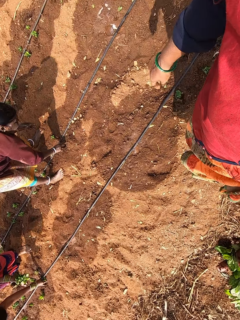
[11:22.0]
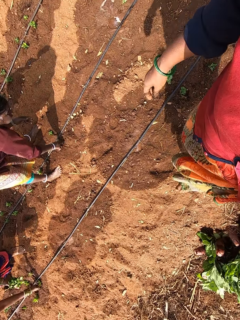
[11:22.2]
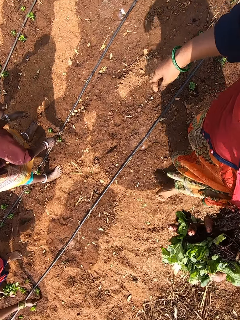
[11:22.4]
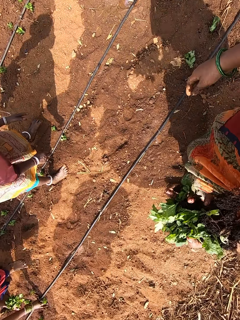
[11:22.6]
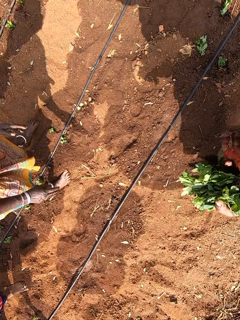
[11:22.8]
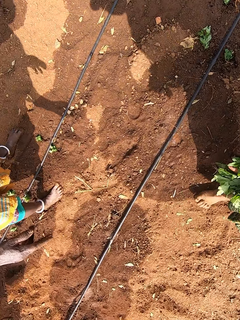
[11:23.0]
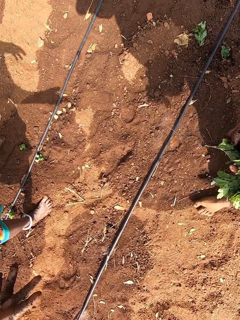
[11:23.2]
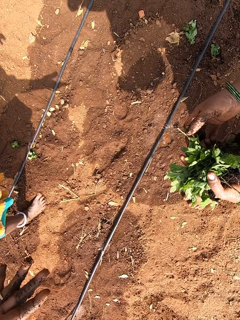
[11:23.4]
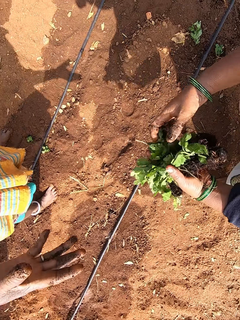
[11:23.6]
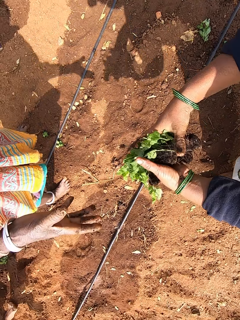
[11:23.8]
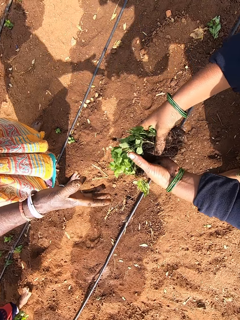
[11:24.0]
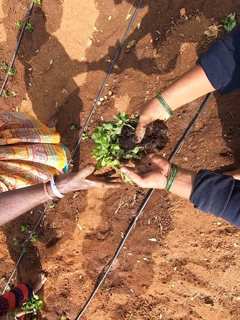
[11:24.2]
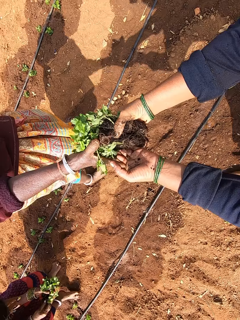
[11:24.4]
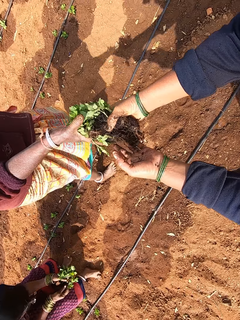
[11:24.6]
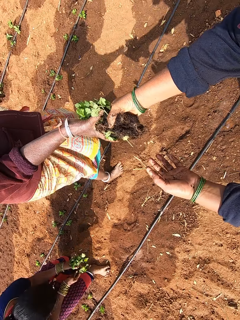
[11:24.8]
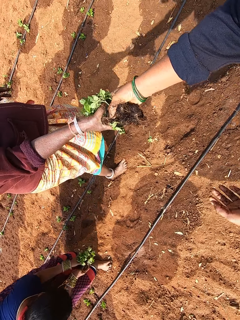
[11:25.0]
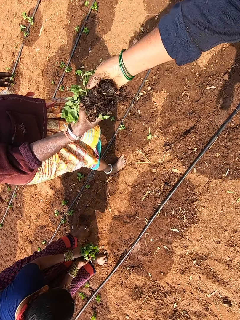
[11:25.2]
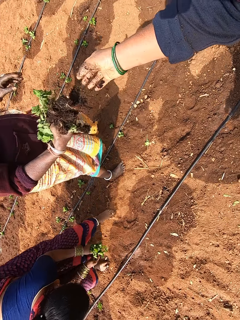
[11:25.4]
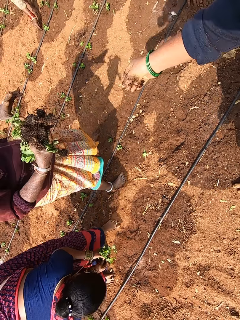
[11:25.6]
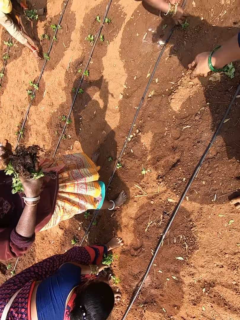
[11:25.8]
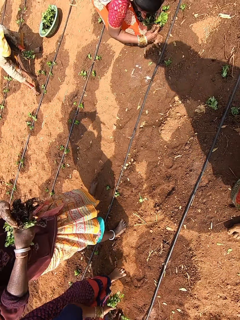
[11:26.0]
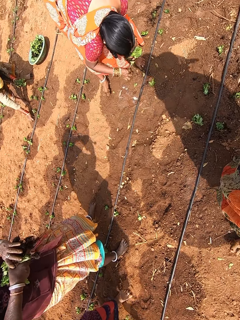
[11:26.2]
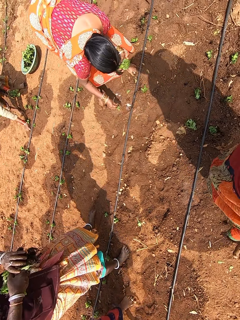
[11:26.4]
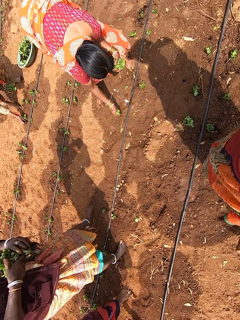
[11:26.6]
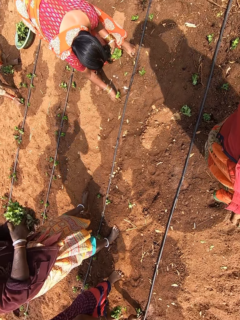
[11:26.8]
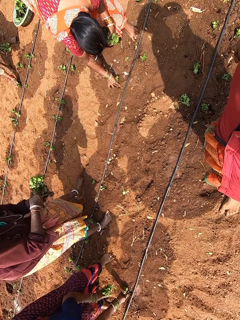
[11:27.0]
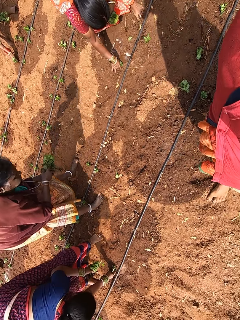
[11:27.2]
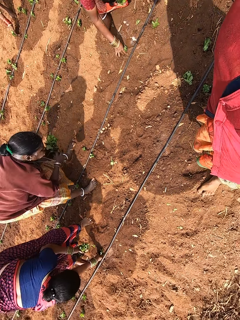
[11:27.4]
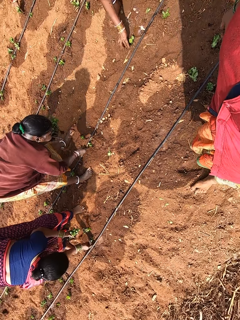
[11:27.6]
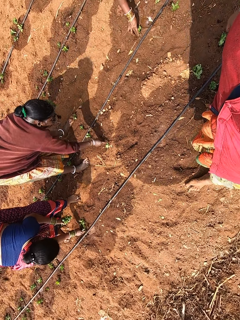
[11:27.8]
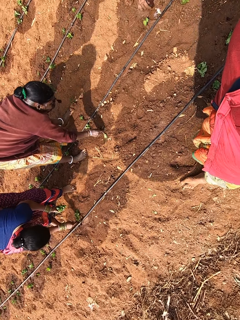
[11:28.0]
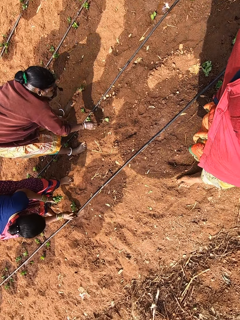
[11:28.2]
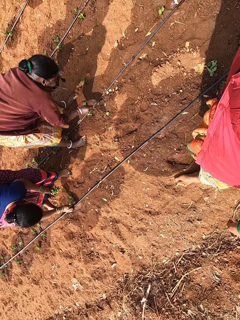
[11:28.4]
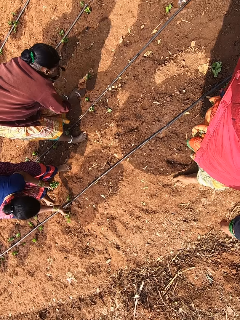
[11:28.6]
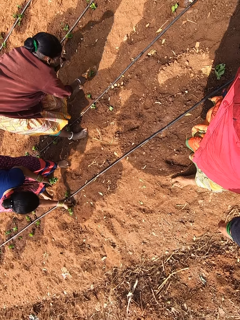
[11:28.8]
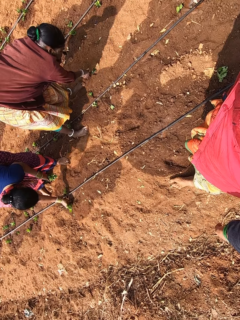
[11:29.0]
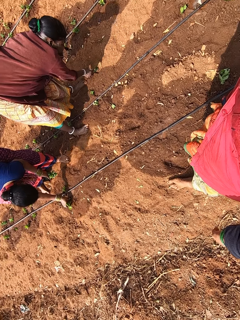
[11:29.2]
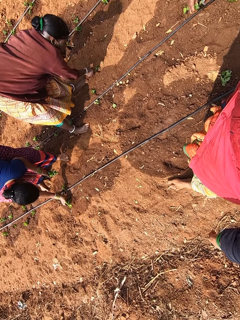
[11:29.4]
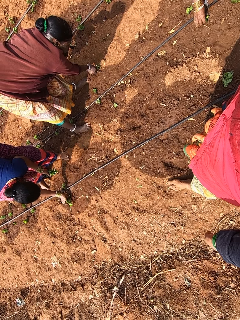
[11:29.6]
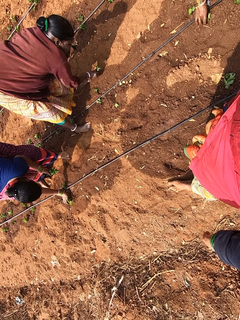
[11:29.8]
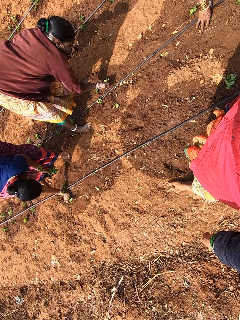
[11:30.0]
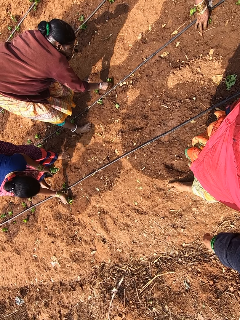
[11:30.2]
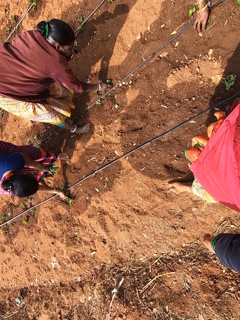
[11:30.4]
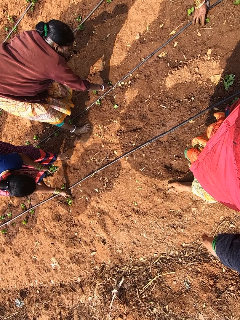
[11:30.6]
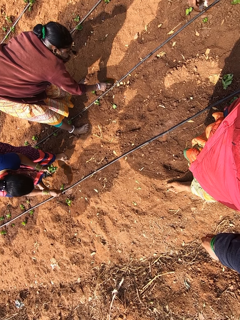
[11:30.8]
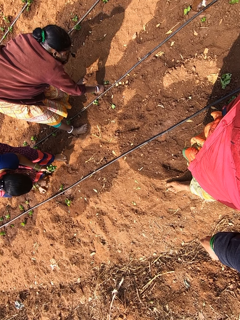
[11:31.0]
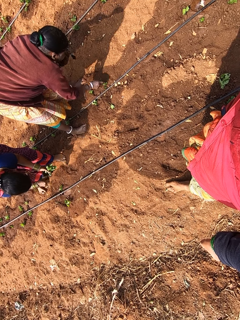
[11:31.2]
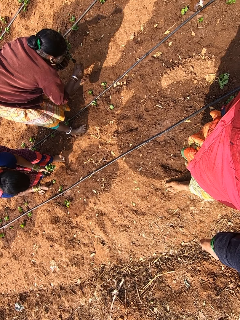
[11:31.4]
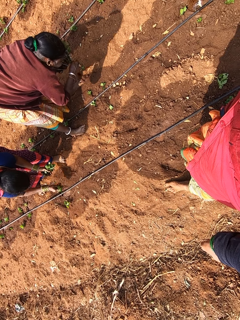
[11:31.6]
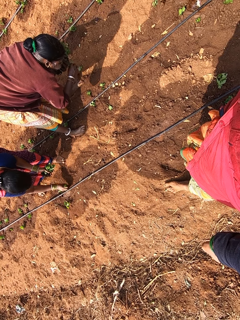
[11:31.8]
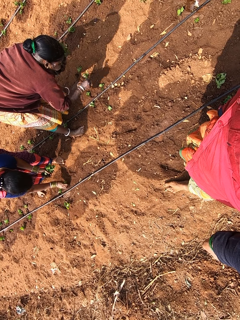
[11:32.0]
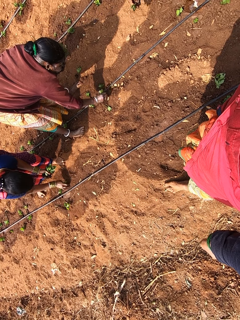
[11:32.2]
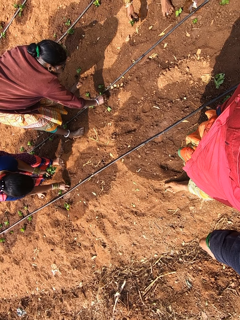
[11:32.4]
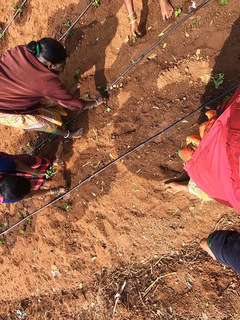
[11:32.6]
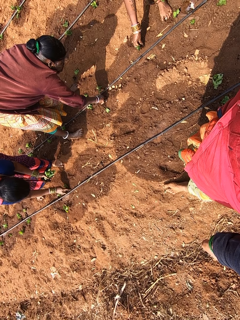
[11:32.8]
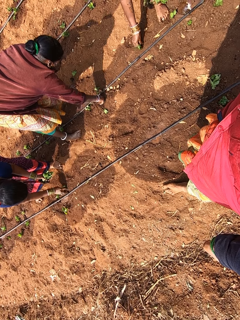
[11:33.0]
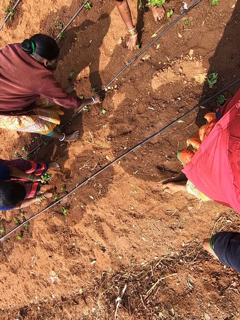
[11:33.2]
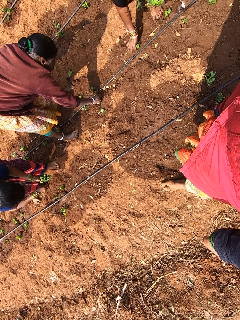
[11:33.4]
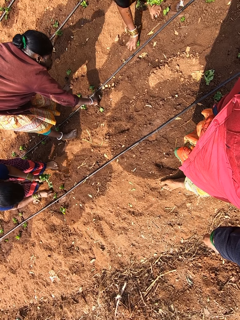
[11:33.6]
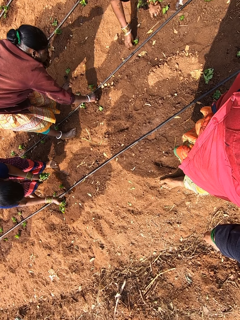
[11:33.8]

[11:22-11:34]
The camera wearer gives the woman some plants with her hands. The woman plants some plant in her left hand on the ground with her right hand. Another woman plants some plant in her left hand on the ground with her right hand.

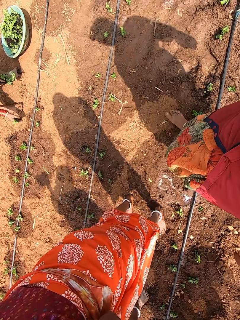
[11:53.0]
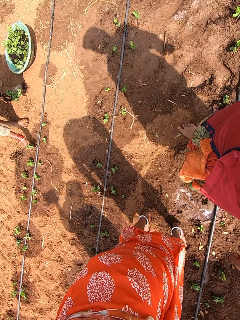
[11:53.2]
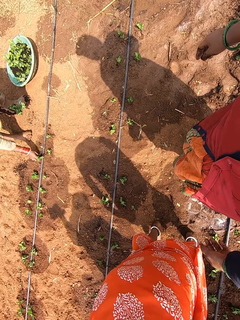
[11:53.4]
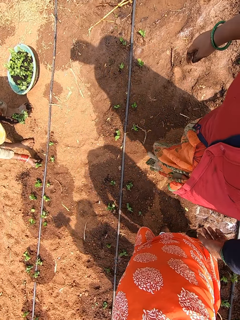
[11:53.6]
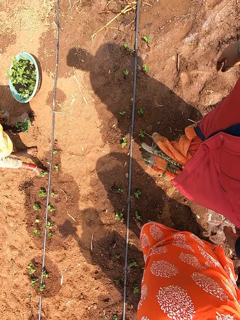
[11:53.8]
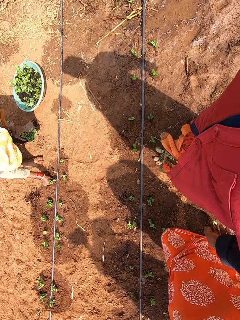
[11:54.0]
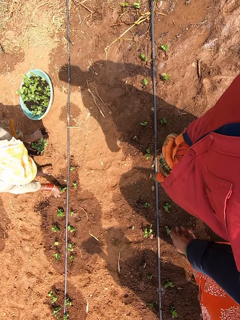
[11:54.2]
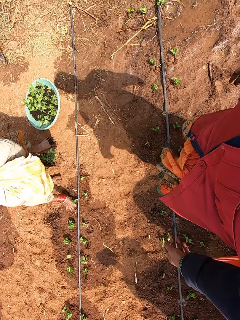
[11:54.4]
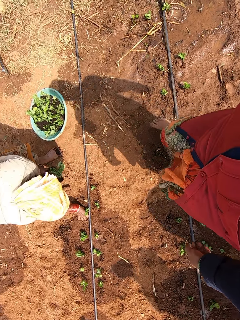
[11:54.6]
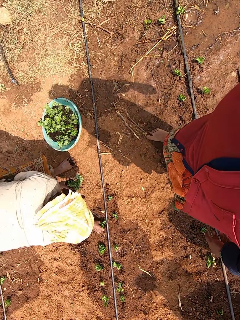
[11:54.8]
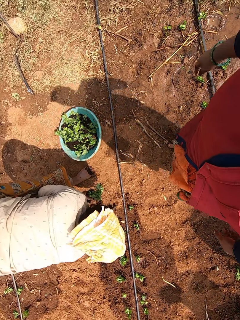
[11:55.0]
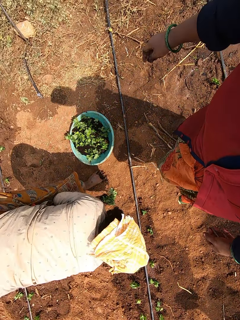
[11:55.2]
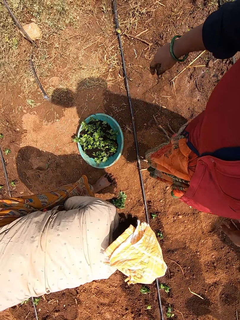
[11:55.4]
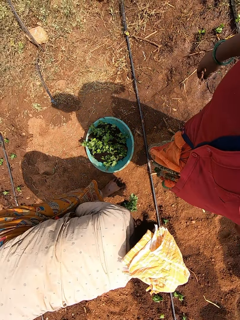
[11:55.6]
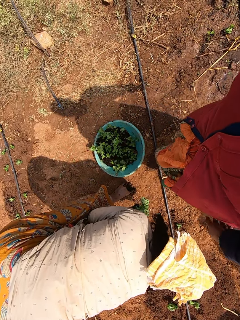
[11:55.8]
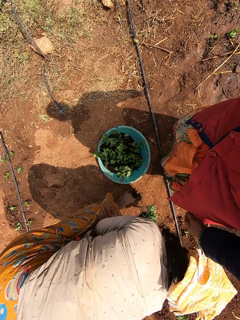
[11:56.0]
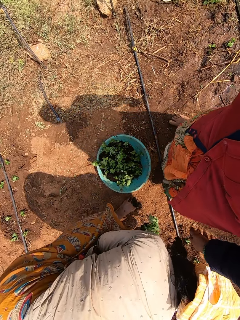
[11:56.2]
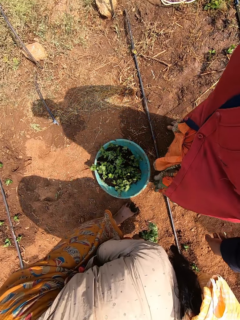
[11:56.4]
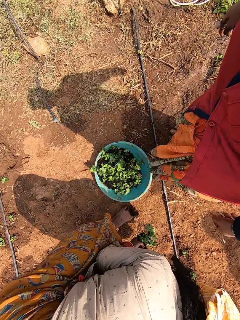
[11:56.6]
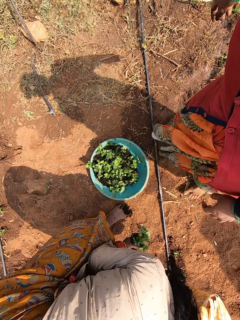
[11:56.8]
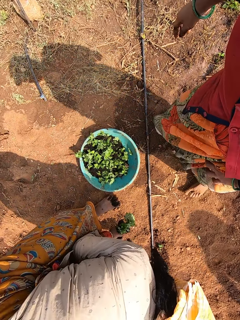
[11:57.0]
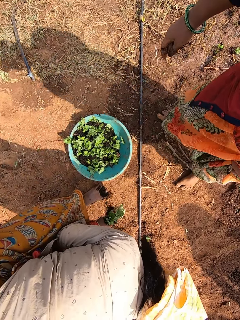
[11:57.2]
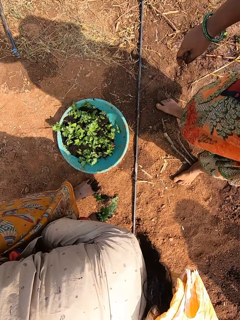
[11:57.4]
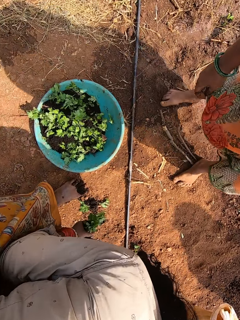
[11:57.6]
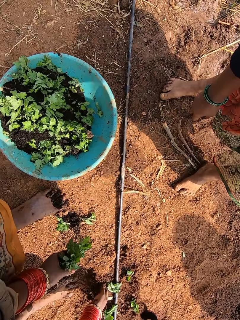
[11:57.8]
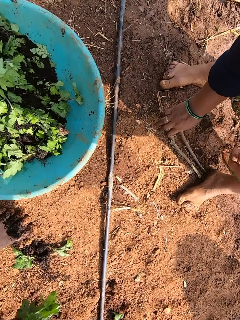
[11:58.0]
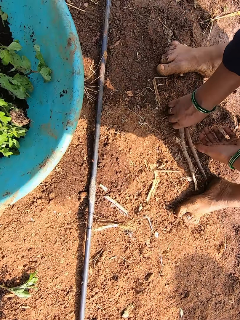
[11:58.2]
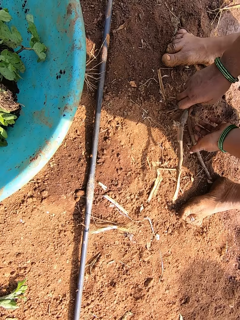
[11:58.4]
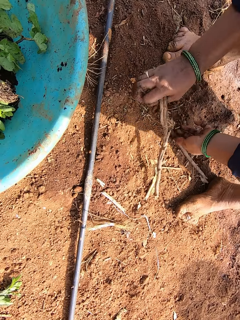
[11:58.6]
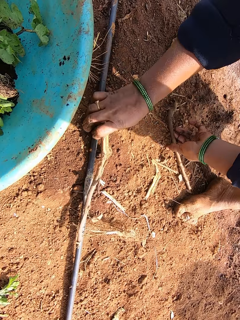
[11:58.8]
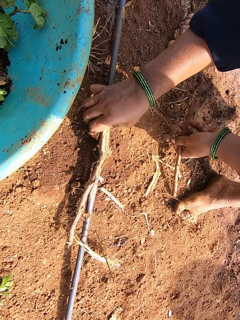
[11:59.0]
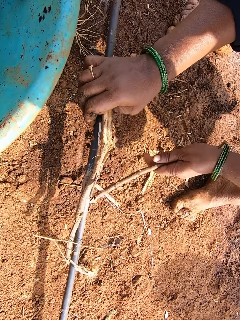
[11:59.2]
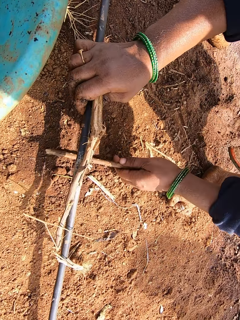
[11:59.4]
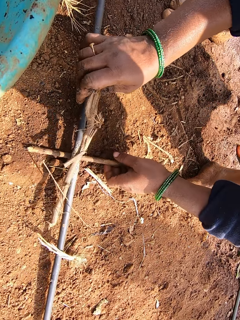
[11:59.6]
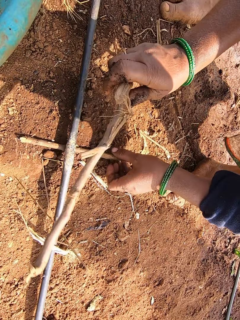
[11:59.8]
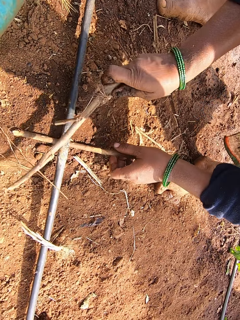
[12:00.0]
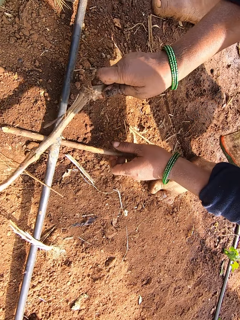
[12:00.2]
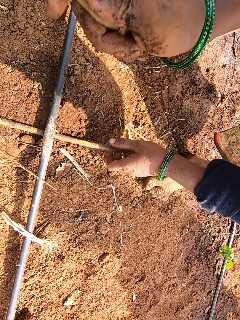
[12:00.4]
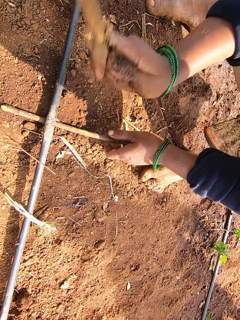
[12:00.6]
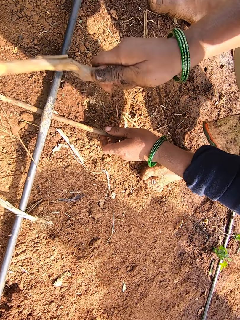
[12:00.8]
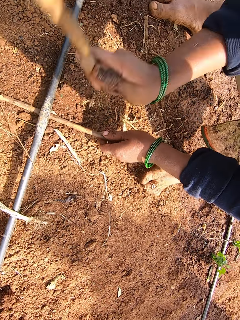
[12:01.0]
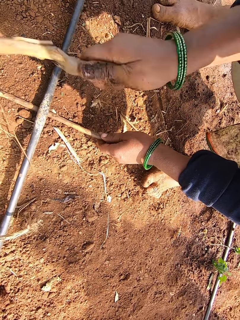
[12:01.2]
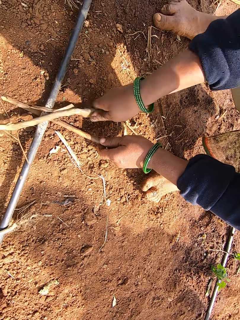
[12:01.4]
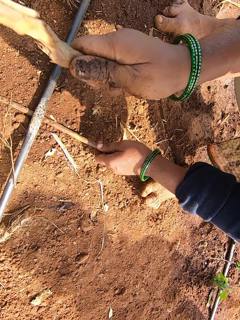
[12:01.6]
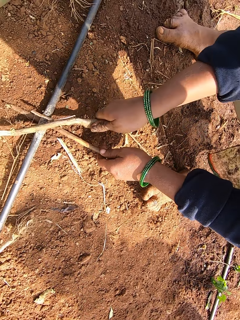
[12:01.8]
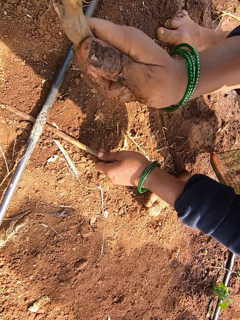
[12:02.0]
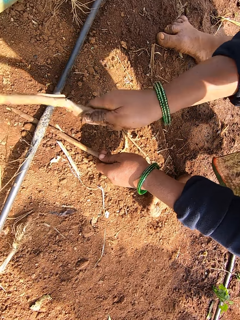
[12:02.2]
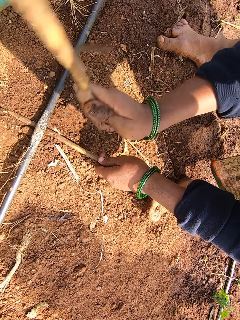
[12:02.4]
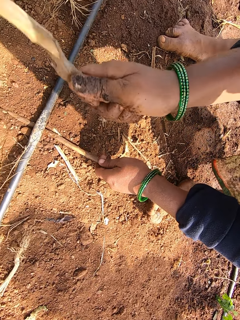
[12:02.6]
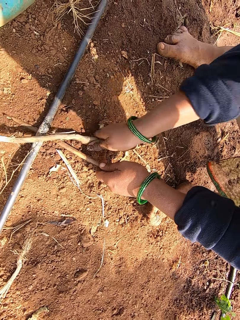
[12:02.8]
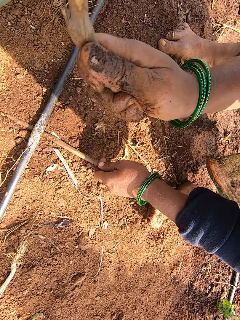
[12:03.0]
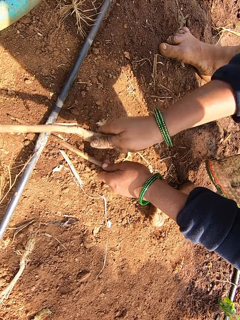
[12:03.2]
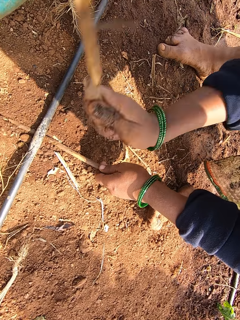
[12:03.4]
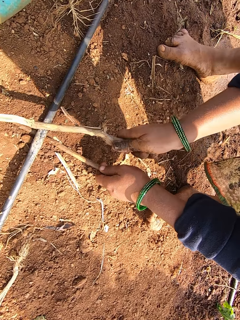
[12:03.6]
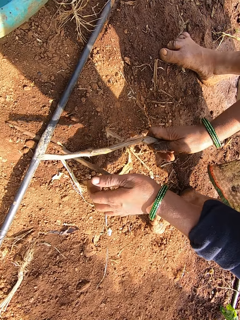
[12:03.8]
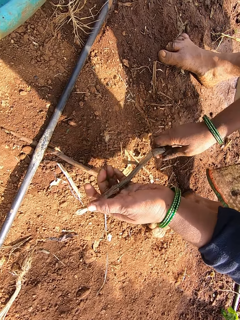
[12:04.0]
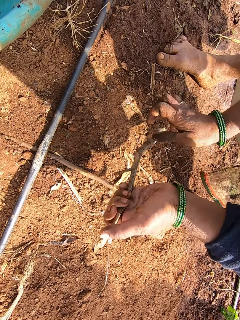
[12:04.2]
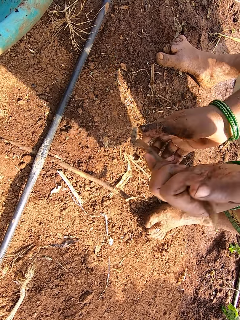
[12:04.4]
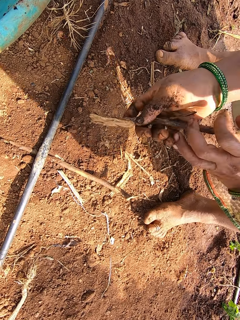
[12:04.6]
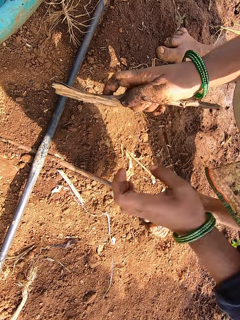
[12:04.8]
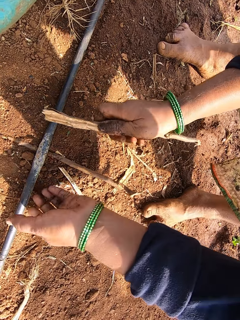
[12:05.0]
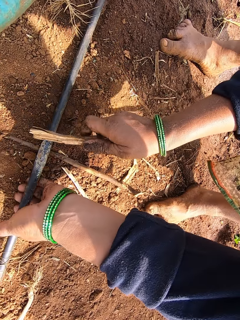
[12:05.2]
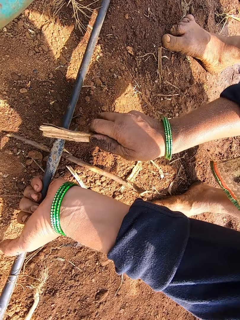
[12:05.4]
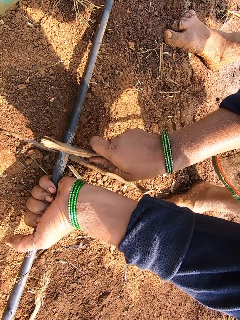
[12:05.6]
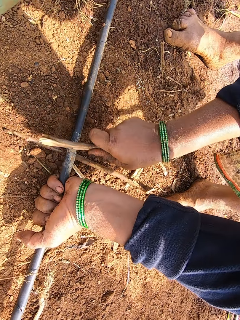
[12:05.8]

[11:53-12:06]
The camera wearer picks some sticks from the ground with her right hand. She picks some sticks from the ground with her left hand. She picks a pipe from the ground with her right hand. She drops the stick on the ground with her left hand. She drops the pipe on the stick on the ground with her right hand. She hits the water pipe with the stick in her right hand. She adjusts the stick with her hands. She picks the pipe from the ground with her left hand.
